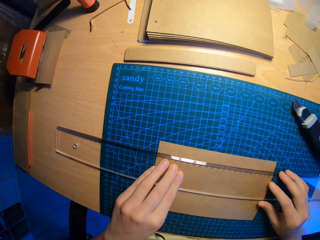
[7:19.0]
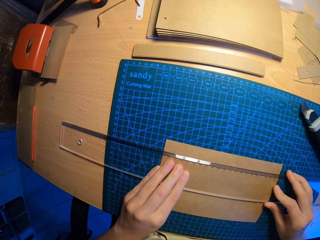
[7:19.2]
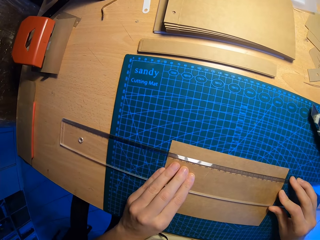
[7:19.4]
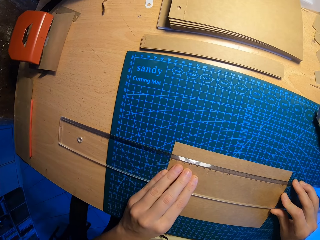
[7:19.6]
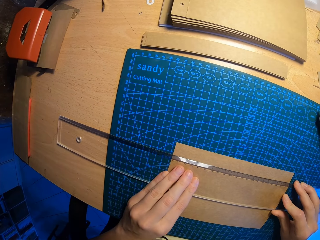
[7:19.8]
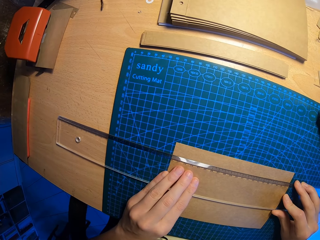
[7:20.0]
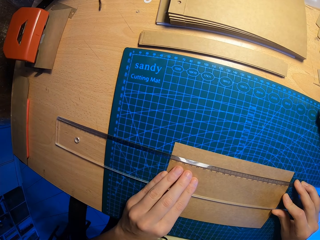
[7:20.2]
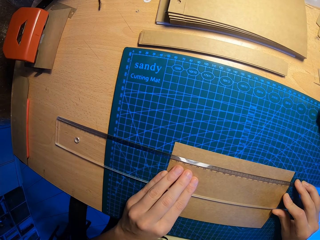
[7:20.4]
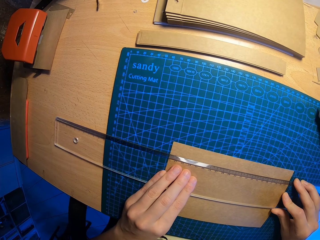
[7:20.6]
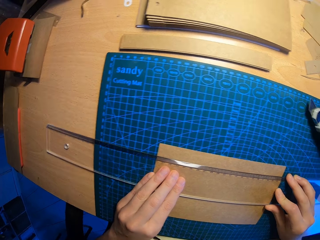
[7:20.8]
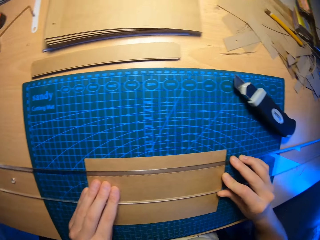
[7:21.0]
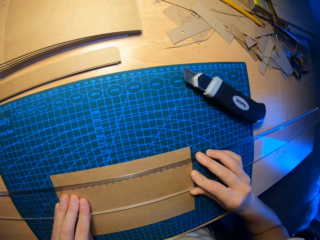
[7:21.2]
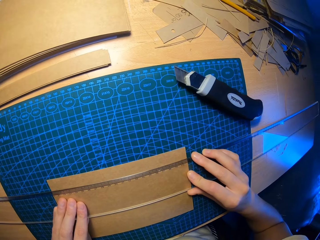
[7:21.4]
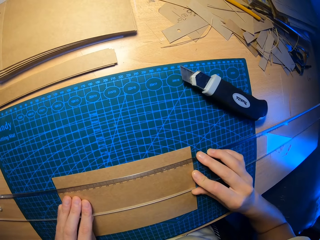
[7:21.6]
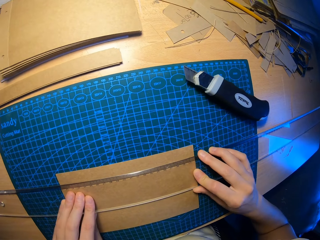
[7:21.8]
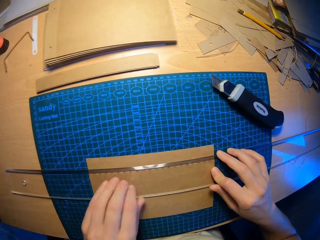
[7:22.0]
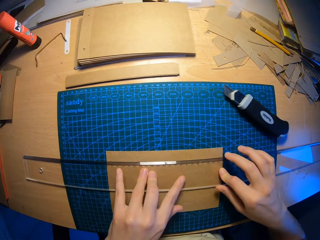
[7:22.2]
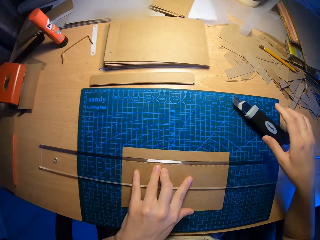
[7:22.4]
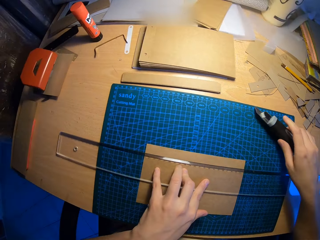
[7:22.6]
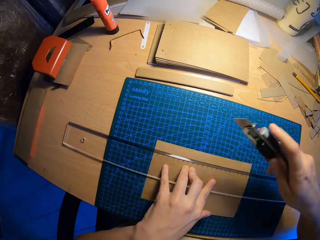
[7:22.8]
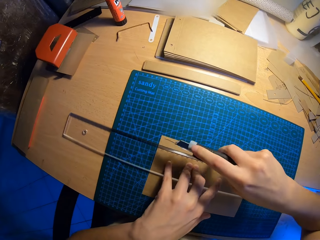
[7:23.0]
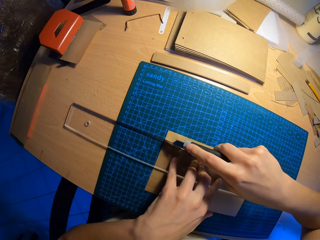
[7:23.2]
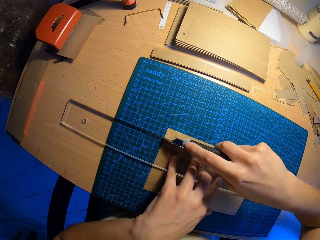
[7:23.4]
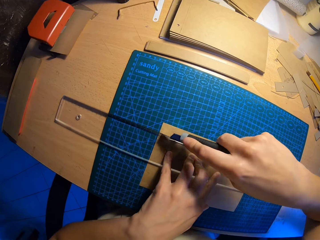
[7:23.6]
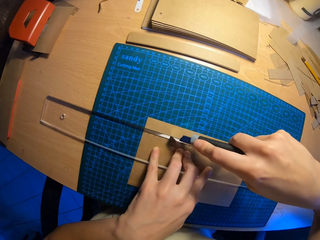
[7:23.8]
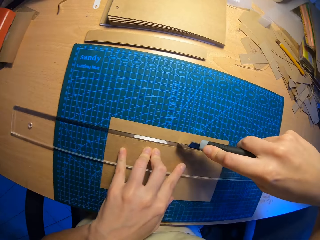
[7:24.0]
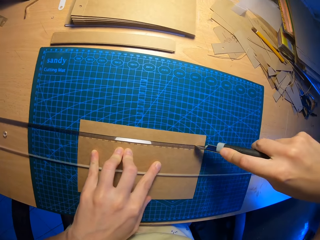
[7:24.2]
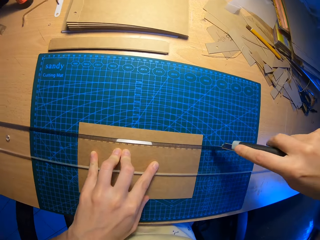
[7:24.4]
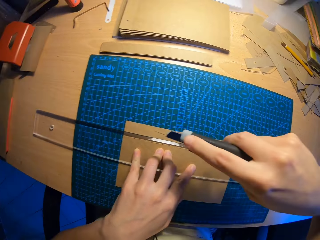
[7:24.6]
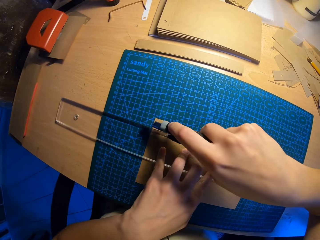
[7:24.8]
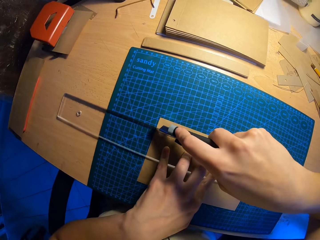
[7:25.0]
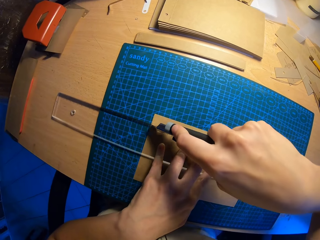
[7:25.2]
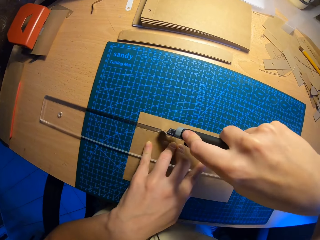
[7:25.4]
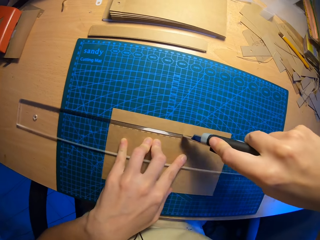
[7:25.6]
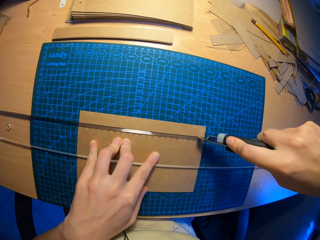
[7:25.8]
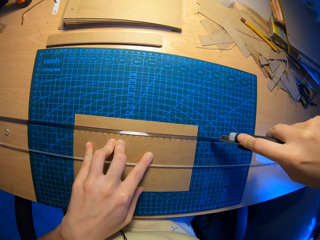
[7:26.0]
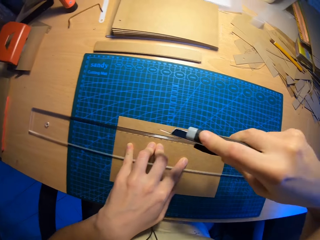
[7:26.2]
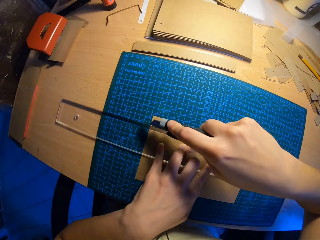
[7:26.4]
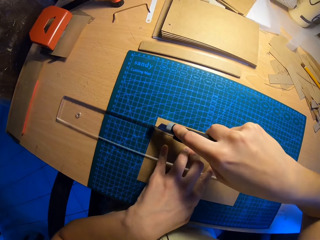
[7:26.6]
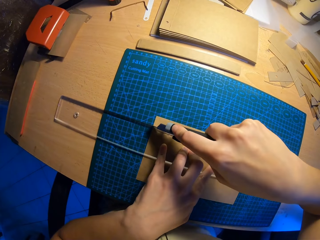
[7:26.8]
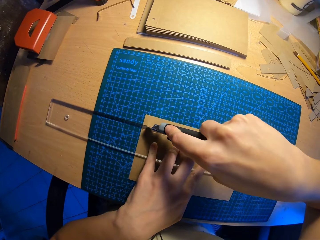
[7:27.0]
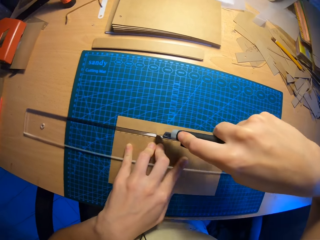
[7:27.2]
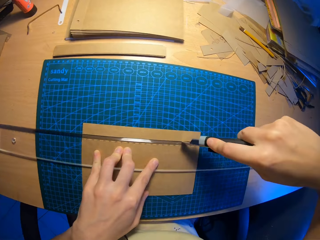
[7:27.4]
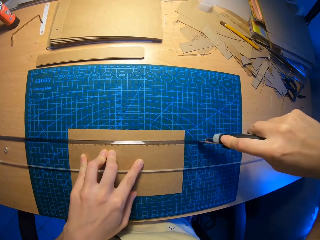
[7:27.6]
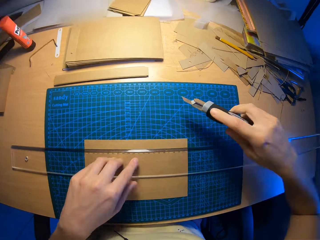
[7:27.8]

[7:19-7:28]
The camera wearer picks up a draper from a table with his right hand. He cuts a cardboard with the draper in his right hand.

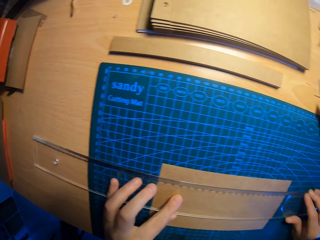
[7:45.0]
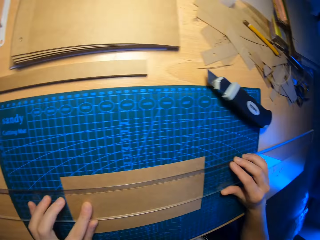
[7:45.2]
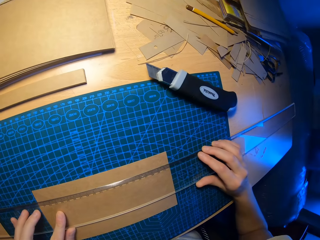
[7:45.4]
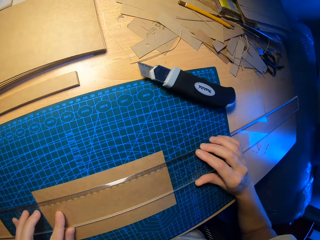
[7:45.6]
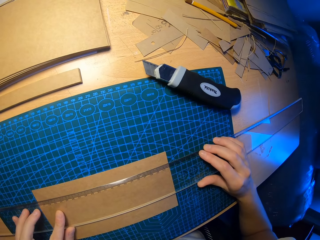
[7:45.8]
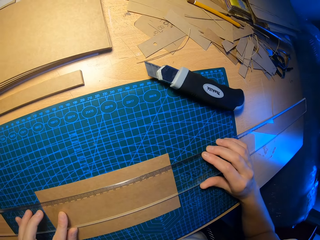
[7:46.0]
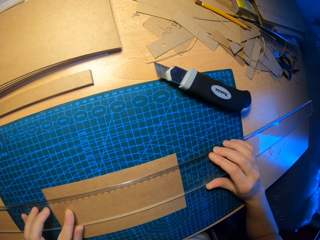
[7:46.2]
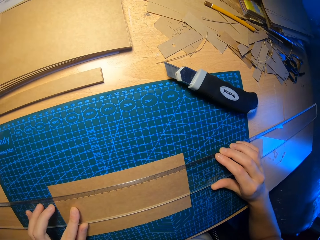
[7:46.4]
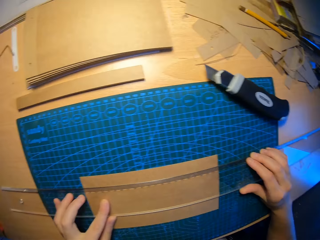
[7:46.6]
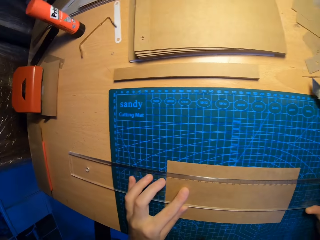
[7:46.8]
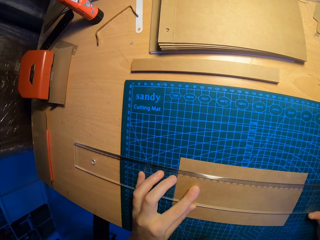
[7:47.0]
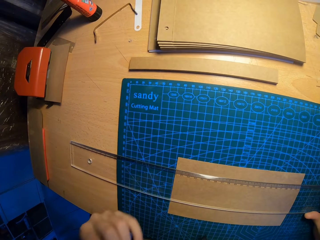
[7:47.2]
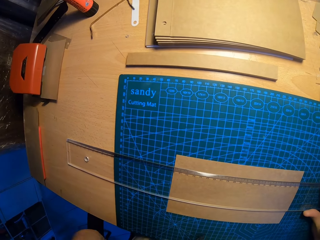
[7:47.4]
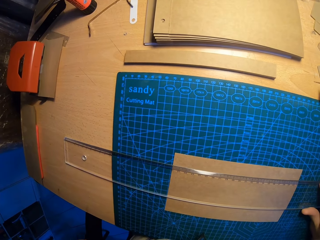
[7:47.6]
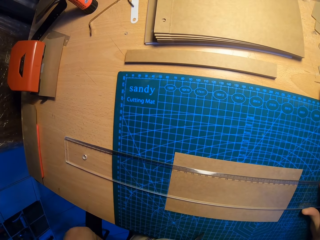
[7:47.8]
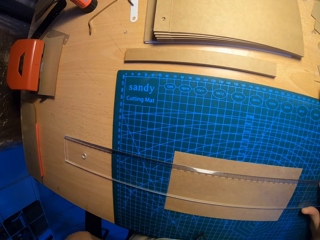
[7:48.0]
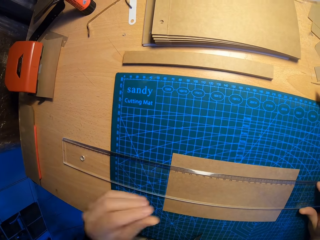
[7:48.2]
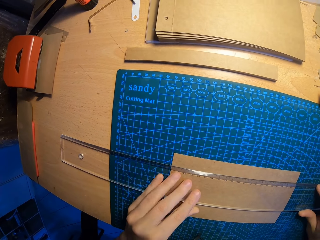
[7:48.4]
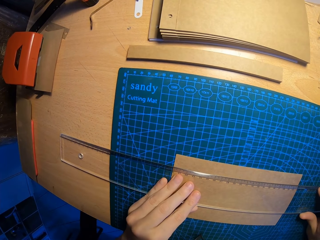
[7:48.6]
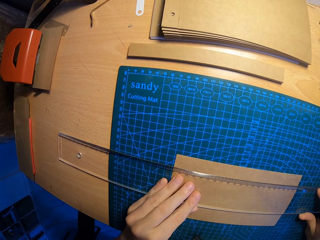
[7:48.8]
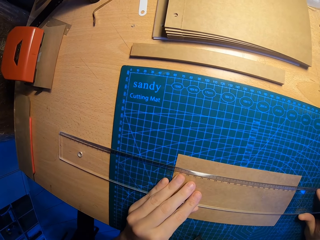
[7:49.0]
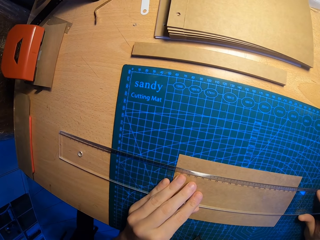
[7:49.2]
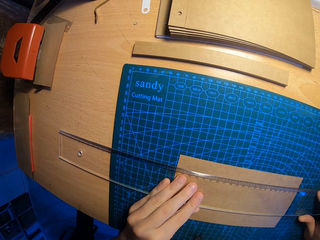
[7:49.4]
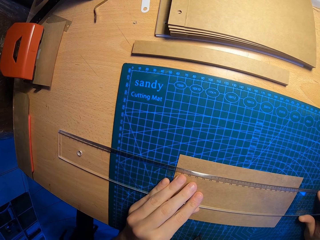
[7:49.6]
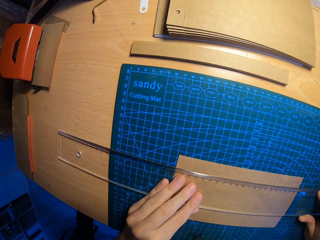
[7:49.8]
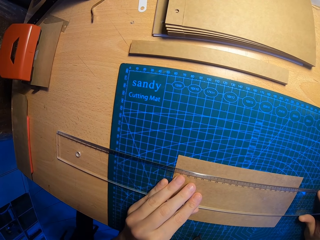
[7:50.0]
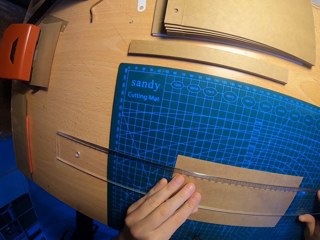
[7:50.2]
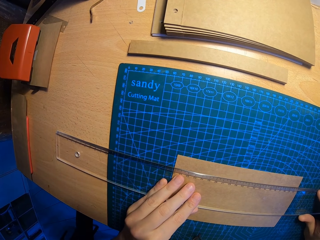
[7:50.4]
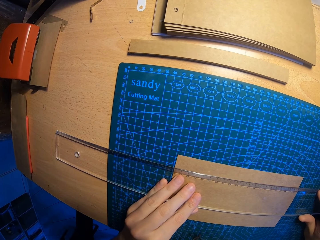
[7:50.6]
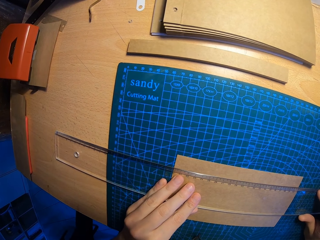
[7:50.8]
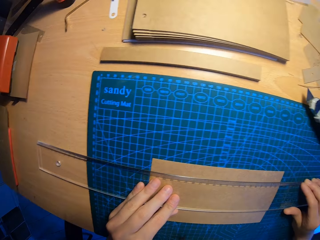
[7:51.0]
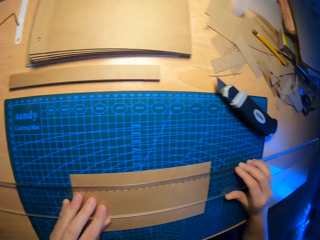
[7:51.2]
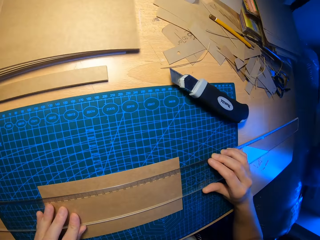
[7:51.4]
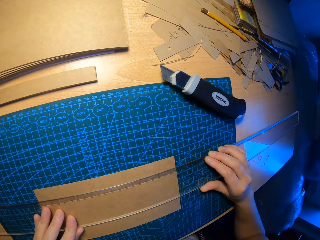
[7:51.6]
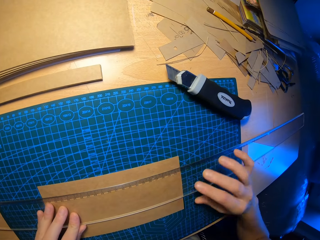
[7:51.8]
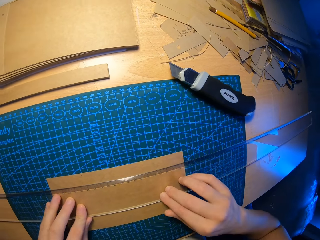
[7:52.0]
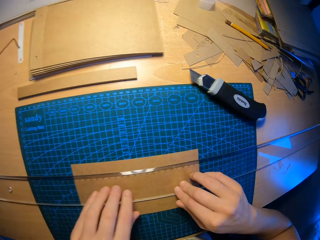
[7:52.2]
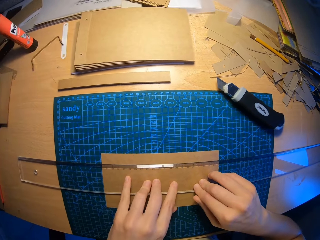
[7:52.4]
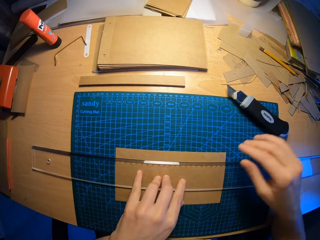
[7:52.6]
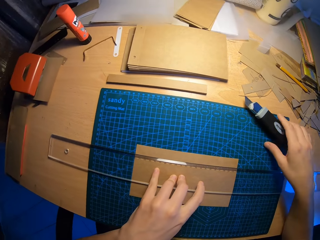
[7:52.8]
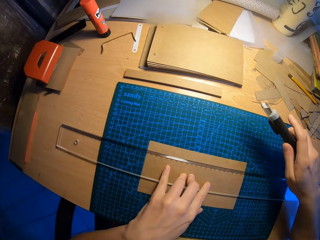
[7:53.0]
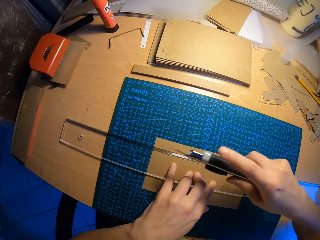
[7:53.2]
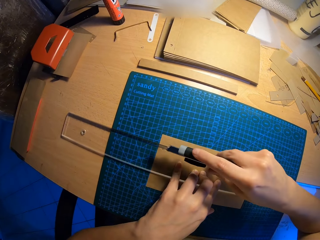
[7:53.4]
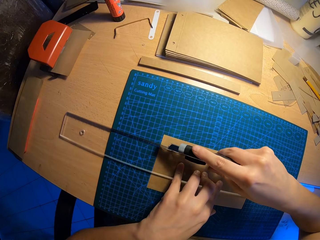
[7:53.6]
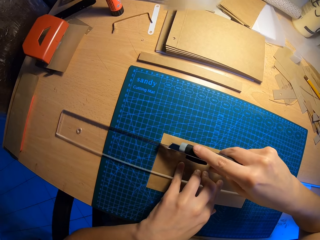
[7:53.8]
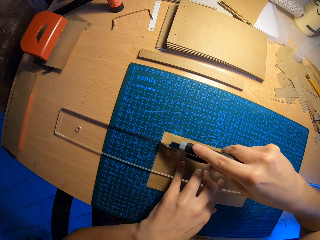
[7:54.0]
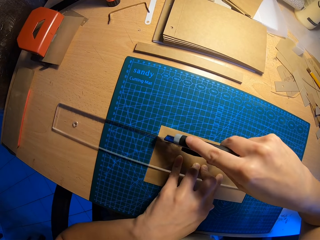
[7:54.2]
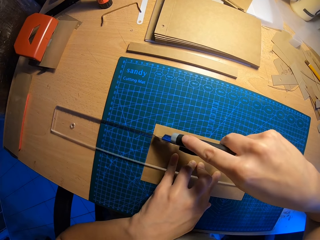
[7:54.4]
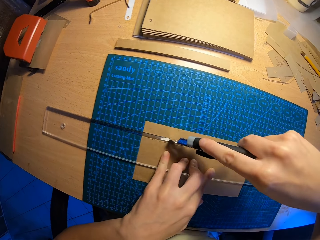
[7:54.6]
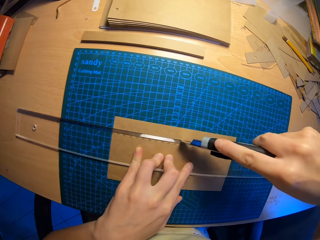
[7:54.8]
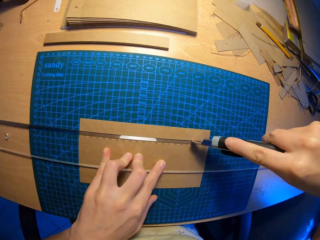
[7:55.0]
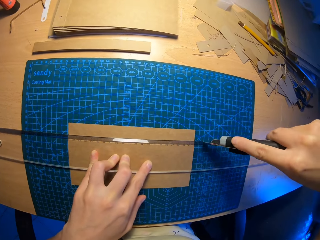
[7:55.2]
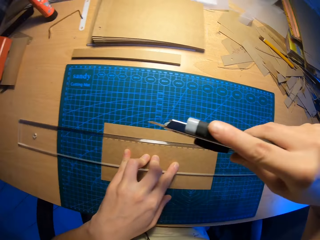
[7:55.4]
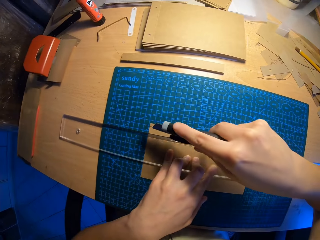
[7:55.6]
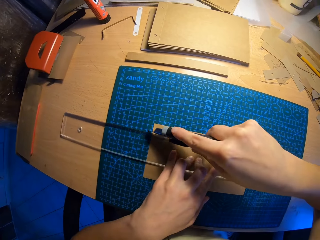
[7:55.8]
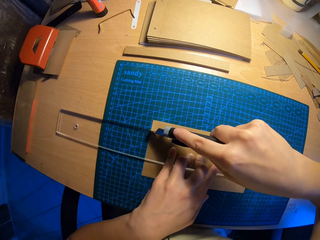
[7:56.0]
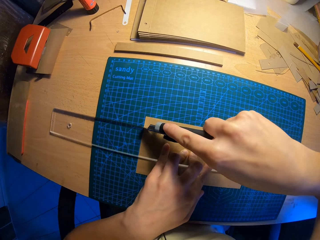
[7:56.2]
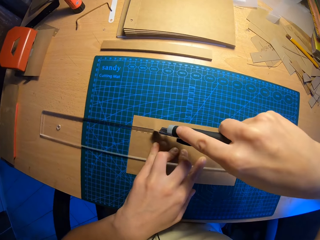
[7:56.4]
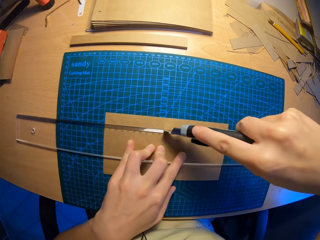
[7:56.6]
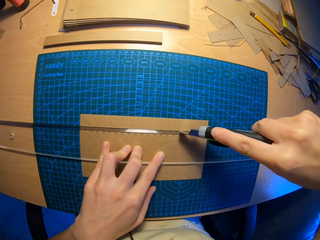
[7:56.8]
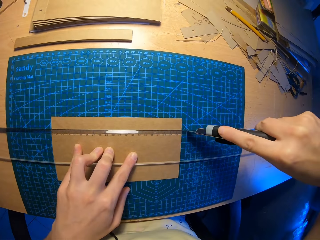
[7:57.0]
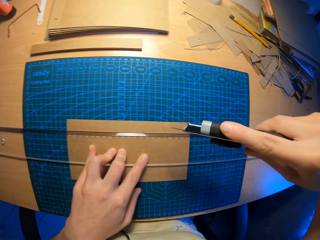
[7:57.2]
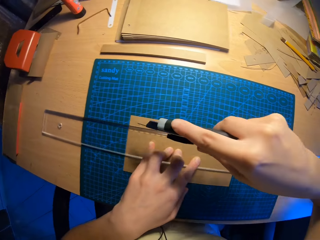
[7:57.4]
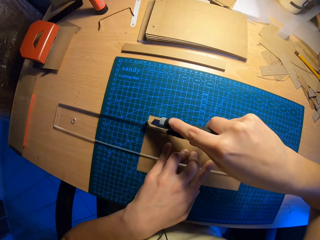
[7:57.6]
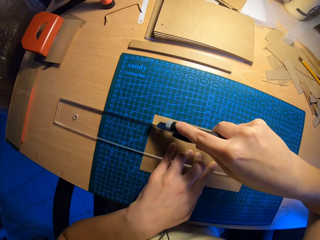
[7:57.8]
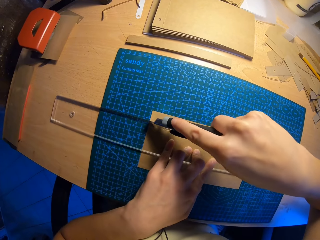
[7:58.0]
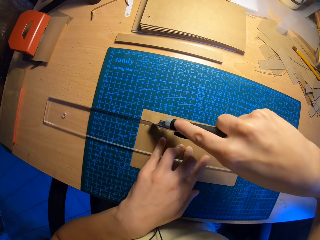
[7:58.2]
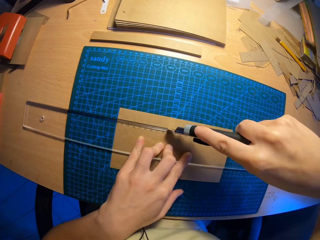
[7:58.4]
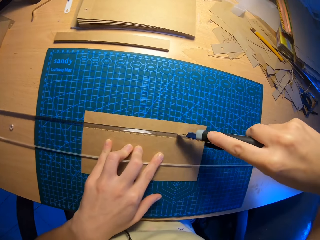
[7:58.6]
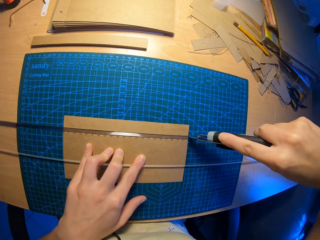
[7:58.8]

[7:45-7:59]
The camera wearer looks around. He drops a paper cutter or draper. He picks up the draper from a table with his right hand. He cuts a cardboard with the draper in his right hand.
